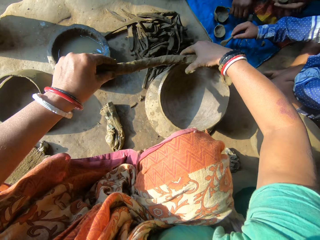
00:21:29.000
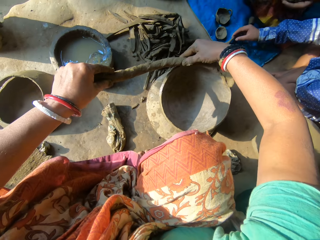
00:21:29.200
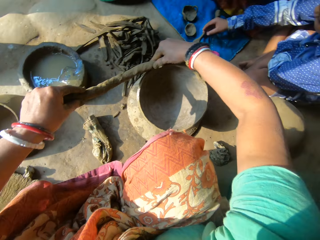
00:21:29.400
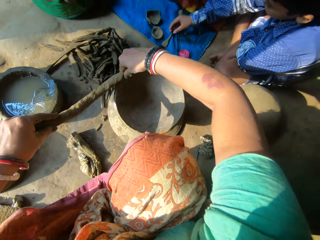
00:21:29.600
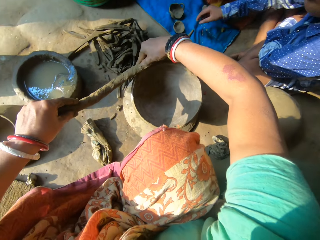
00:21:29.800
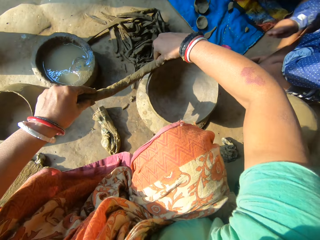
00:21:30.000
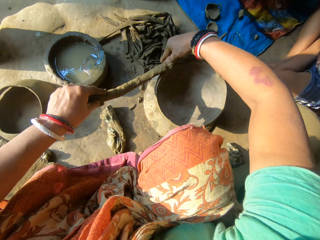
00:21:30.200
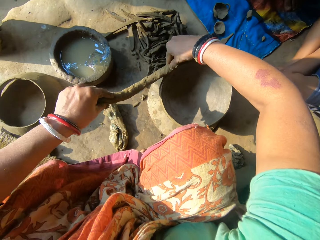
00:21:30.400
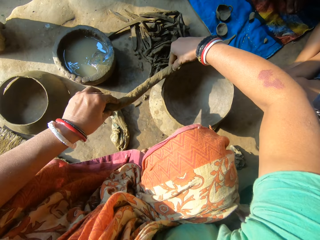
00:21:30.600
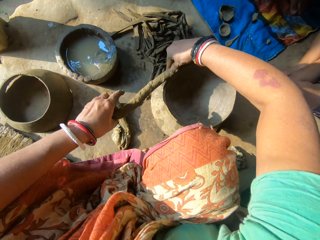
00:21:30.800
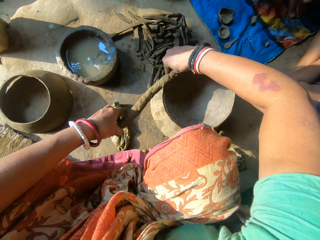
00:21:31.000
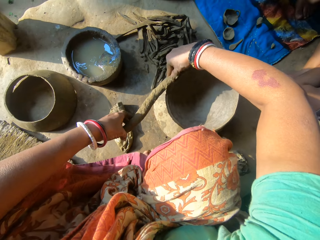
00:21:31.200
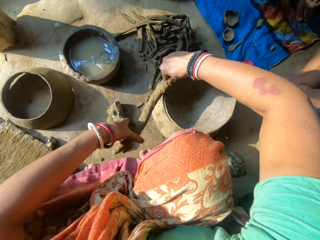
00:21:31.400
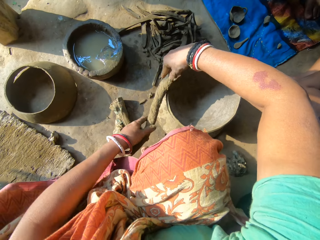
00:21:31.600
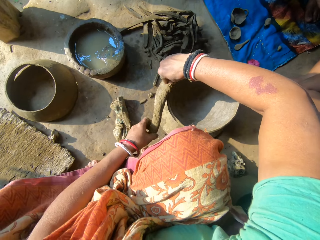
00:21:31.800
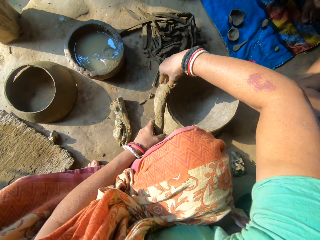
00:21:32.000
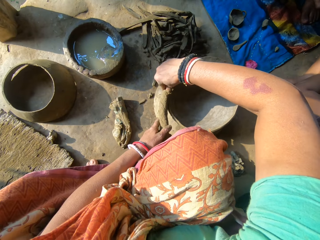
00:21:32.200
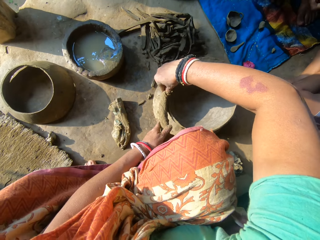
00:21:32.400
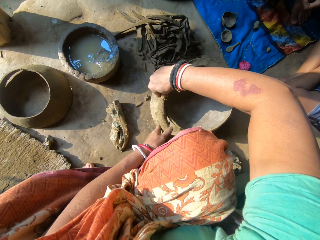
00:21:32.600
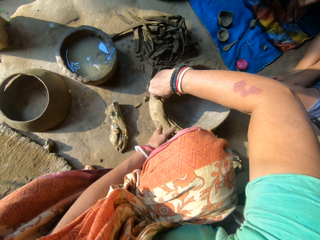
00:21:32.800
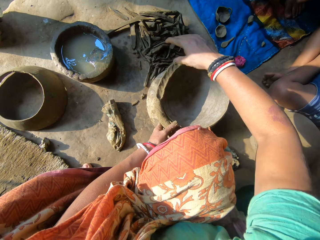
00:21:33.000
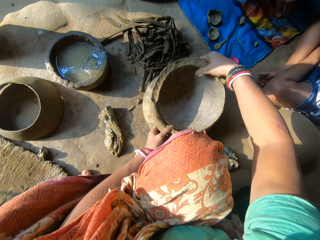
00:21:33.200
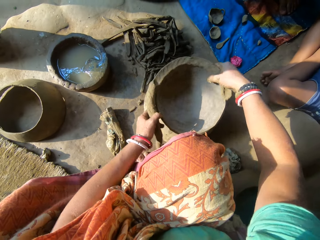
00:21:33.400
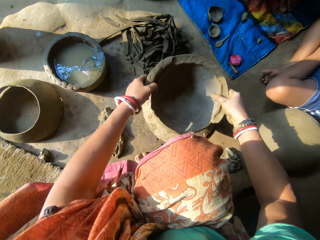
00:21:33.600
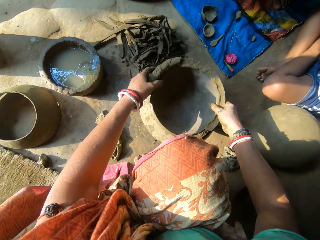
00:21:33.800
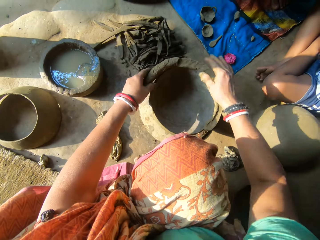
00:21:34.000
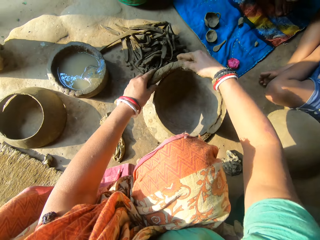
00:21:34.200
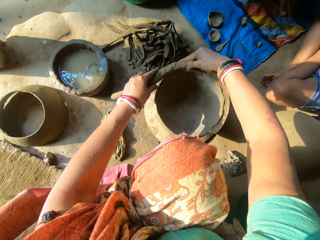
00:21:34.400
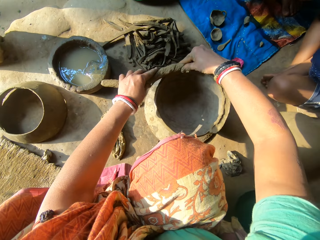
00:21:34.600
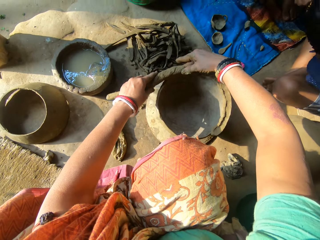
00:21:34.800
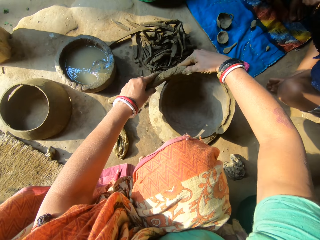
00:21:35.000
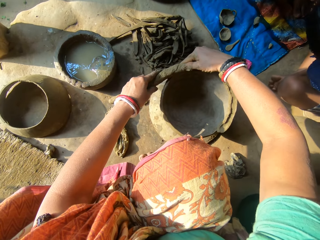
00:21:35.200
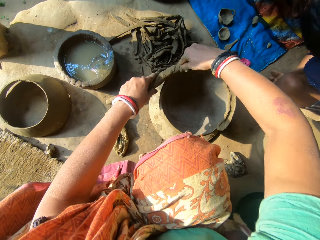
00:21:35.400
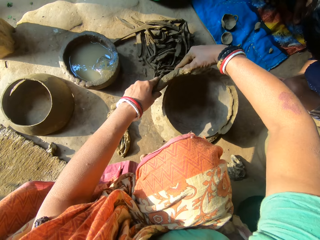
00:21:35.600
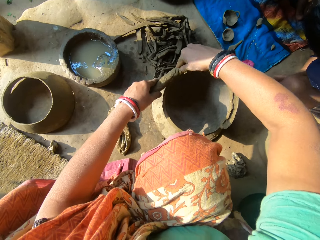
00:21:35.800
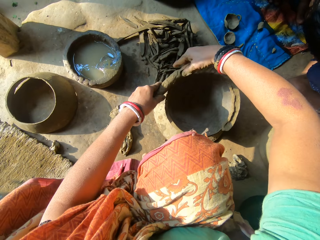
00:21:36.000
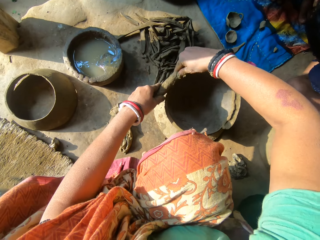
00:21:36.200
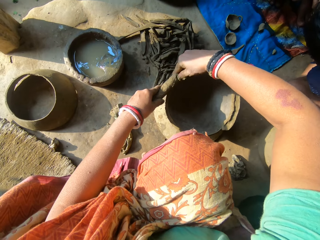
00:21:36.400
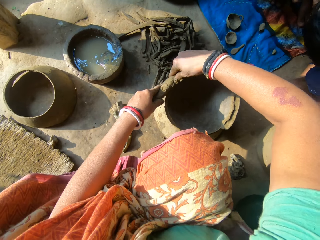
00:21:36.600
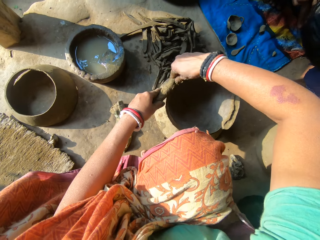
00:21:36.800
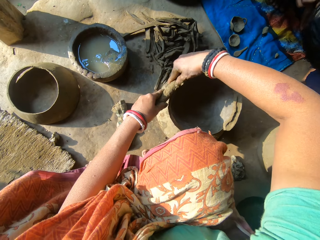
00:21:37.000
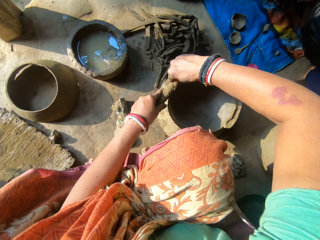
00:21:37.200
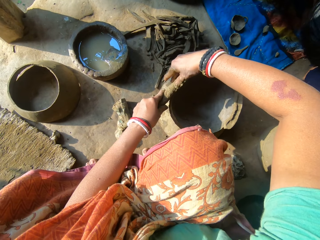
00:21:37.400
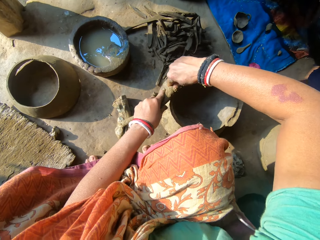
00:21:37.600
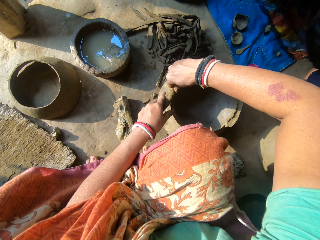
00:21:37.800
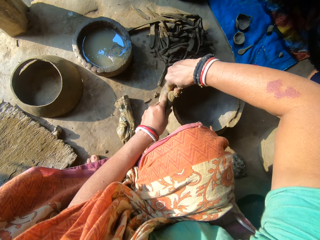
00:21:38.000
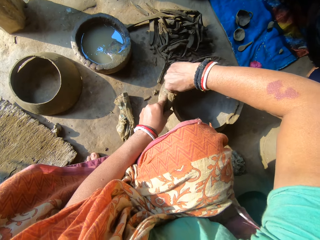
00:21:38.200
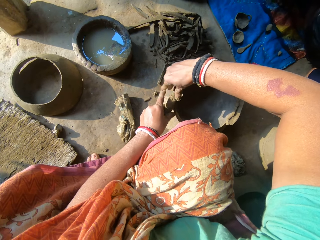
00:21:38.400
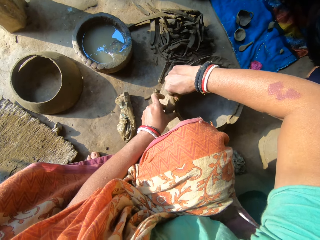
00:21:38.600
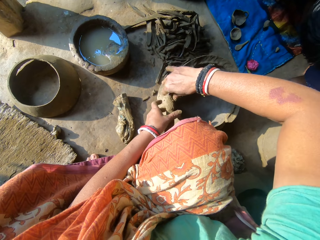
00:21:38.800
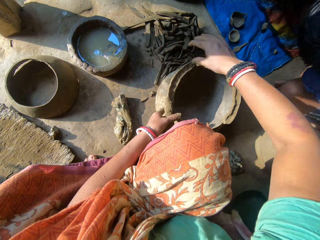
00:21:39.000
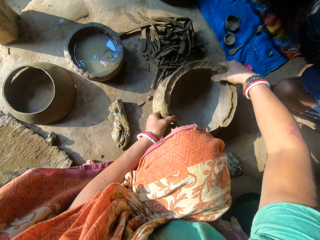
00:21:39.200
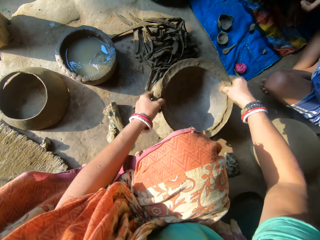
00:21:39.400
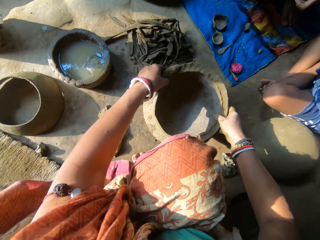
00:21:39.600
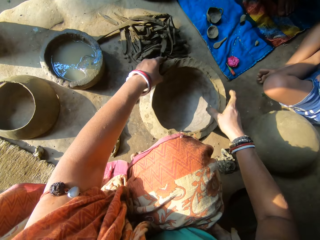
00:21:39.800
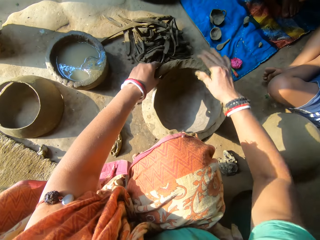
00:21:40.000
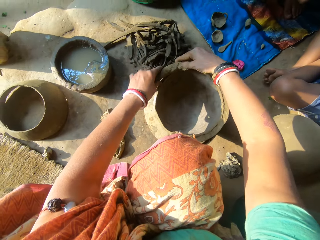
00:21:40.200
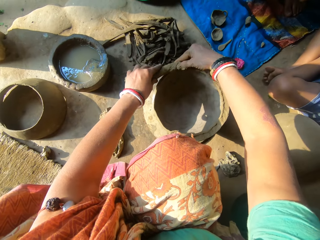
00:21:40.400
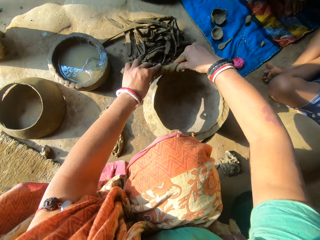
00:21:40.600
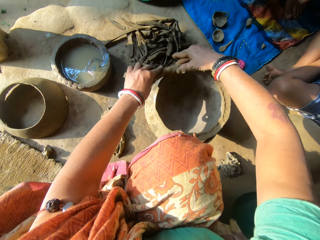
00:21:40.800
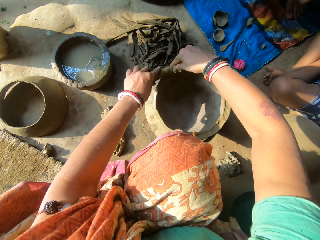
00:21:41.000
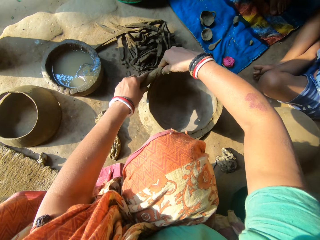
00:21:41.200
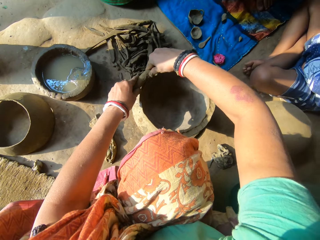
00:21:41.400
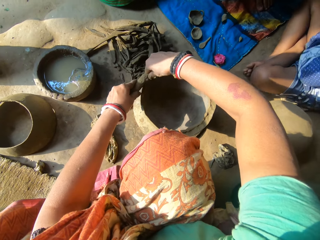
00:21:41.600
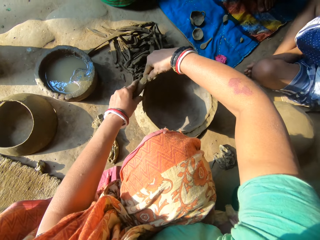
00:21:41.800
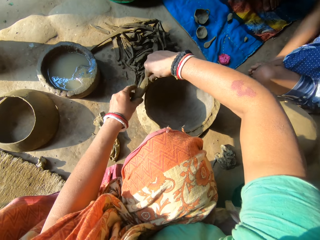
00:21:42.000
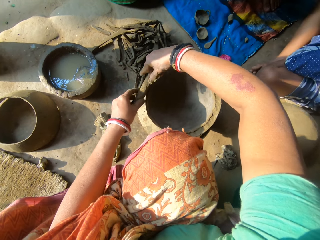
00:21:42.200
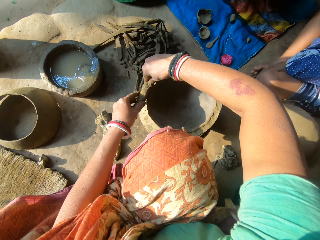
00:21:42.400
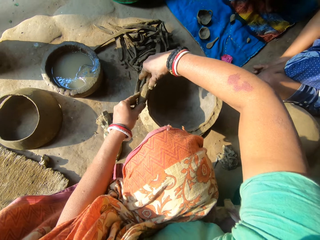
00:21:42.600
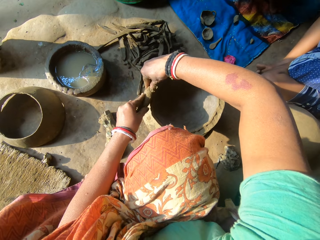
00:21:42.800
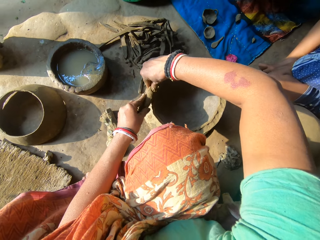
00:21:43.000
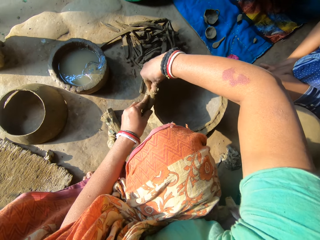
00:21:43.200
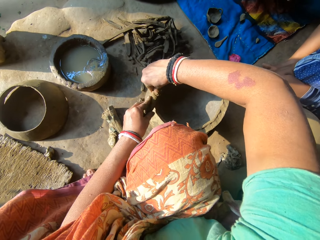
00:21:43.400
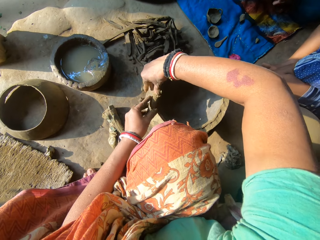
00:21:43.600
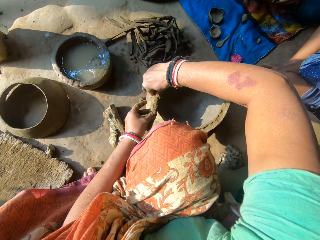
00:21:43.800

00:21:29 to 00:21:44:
A person picks clay. Another person places the clay model on the floor. The camera wearer rotates the piece of the clay pot. They adjust the second pot with both hands. They place the second molded clay on the pot with both hands. They rotate the piece of the clay pot. They adjust the second pot with both hands. They place the second molded clay on the pot with both hands.

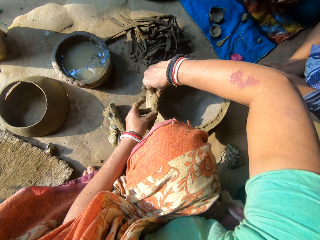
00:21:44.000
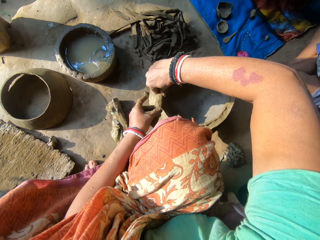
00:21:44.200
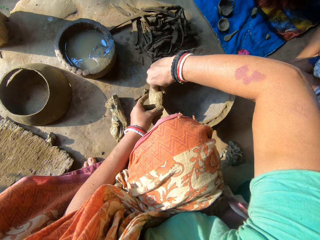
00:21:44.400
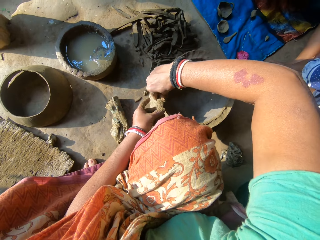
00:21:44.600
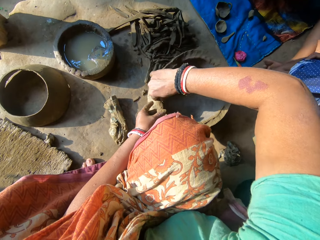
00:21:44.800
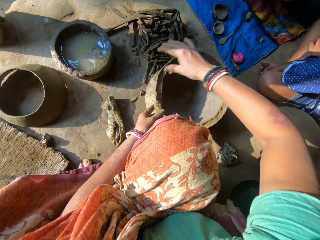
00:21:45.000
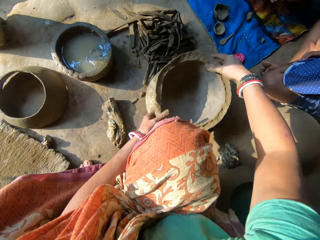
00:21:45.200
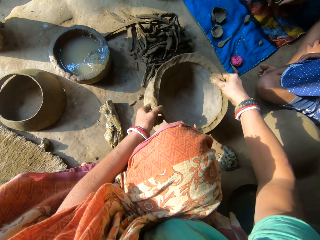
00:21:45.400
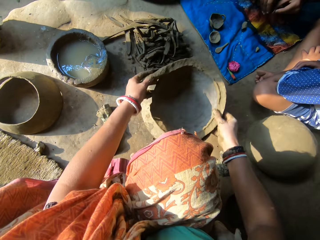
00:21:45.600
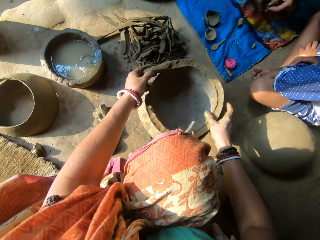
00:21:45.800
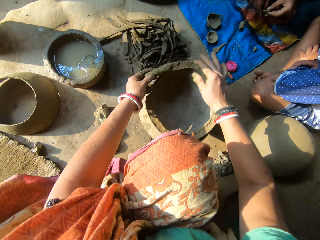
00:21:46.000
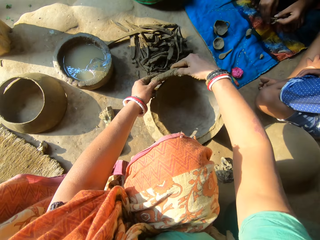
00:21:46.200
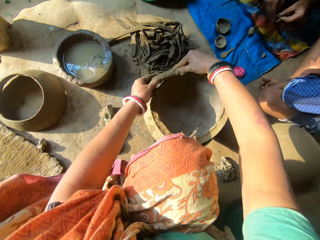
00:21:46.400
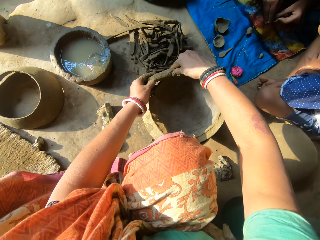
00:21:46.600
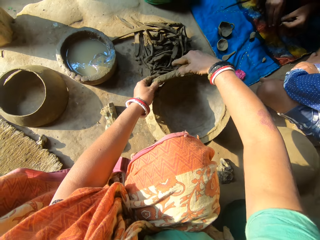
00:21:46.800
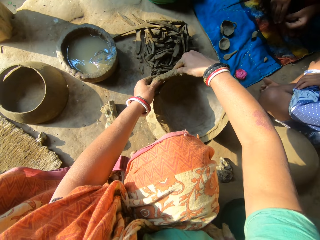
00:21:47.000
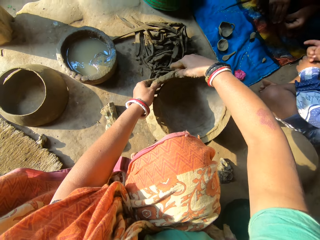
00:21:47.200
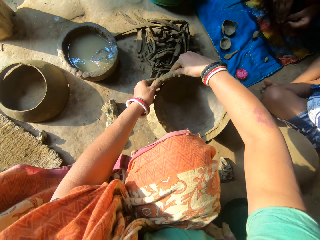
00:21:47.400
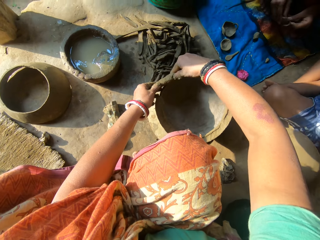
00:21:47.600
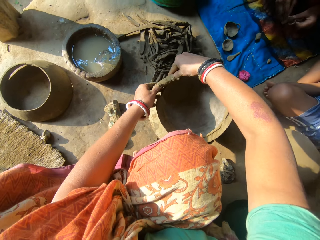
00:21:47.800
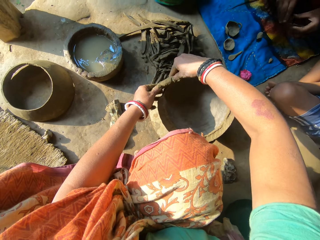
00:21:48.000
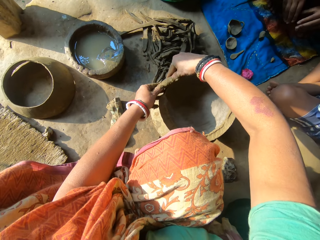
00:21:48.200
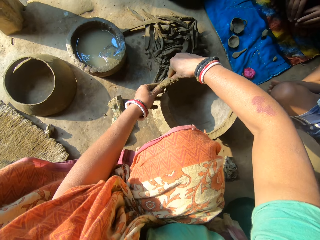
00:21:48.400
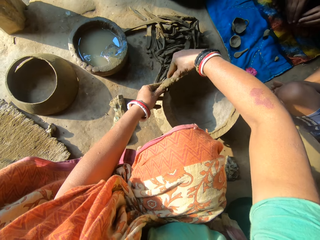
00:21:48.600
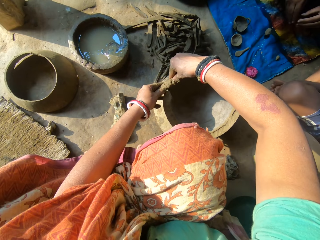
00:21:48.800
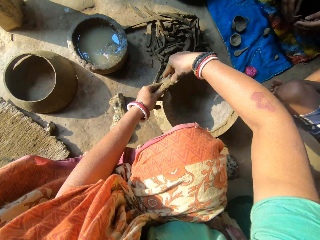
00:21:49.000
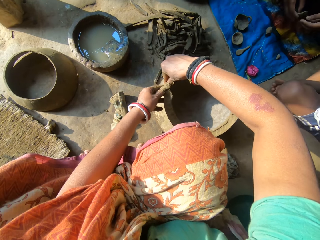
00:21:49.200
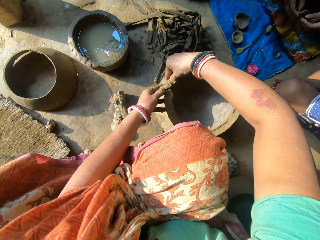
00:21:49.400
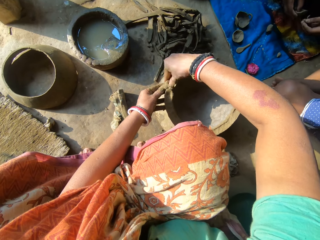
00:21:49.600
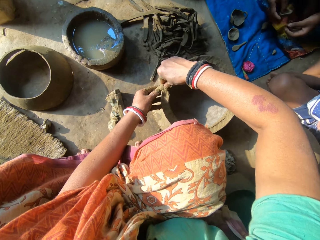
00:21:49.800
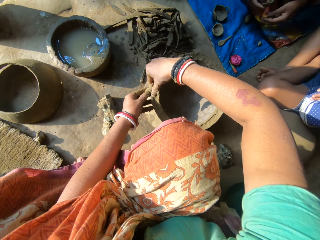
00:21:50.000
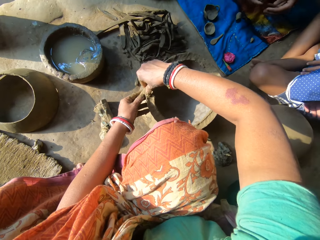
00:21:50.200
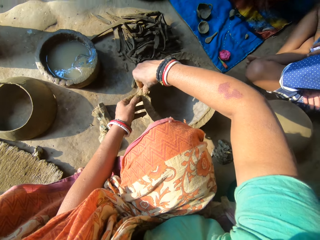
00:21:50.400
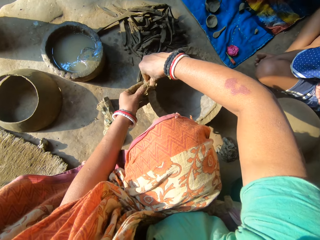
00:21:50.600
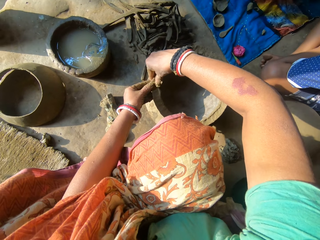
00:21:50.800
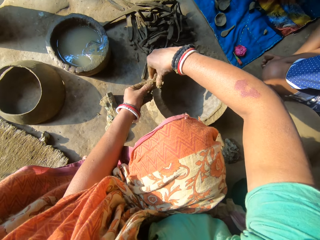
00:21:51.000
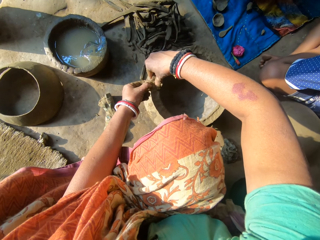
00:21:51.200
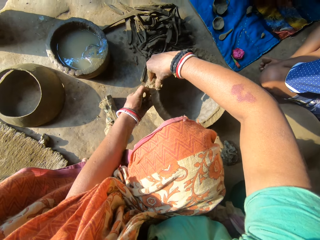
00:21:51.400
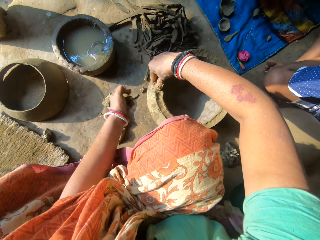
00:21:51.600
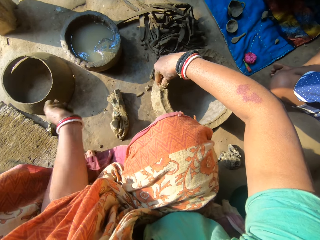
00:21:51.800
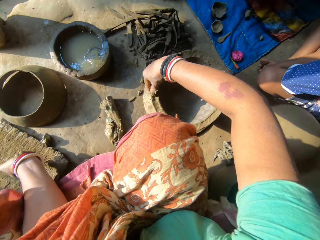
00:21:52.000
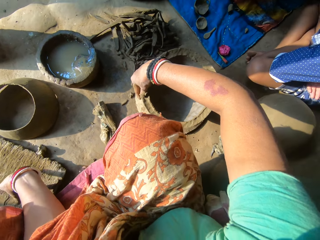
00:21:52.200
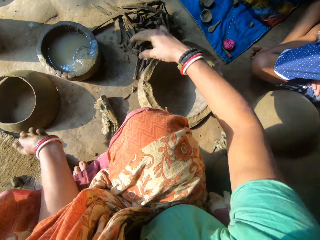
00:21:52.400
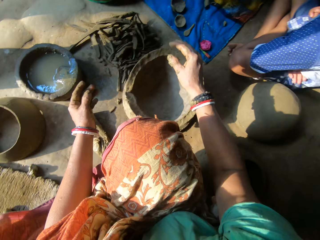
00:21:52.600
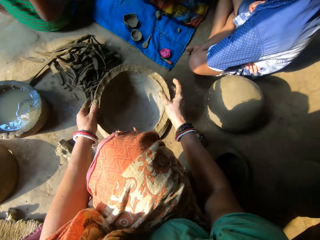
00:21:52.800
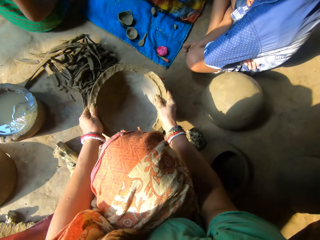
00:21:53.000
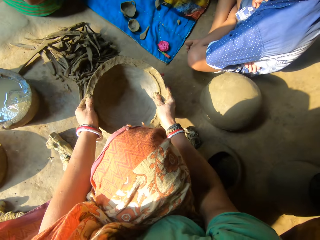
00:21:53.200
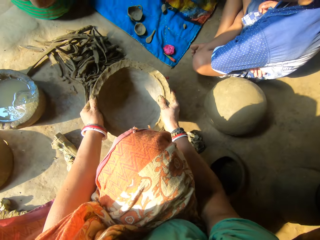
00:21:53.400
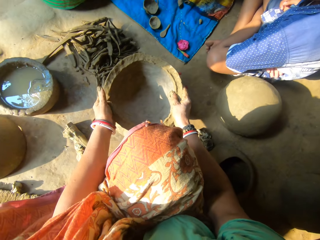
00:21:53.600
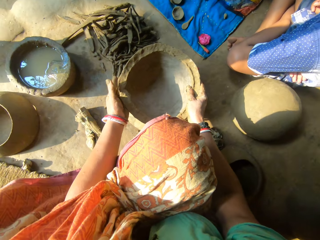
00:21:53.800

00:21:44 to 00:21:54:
The camera wearer rotates the piece of the clay pot. She adjusts the second pot with both hands. A person moulds a clay model. The camera wearer places the second molded clay on the pot with both hands. She cuts a mini piece of clay from the second molded clay with her left hand, and places the mini clay on the plank with her left hand. She sticks the clay on the piece of the clay pot.
